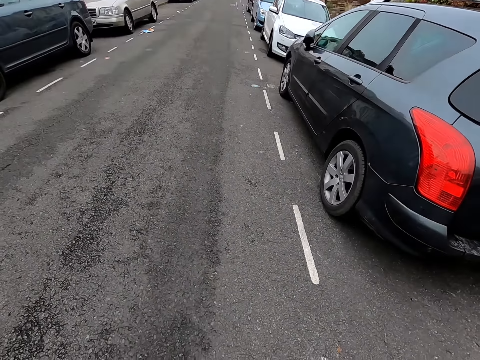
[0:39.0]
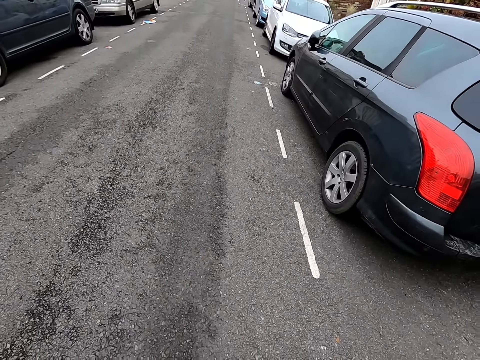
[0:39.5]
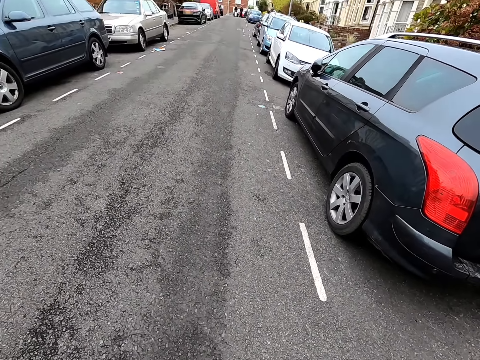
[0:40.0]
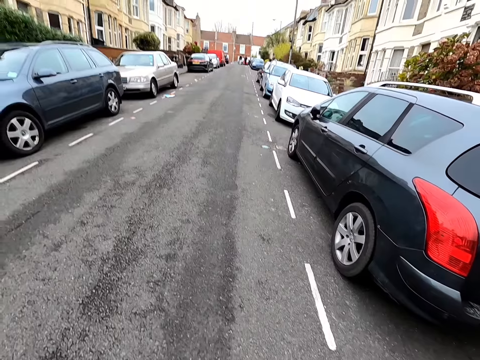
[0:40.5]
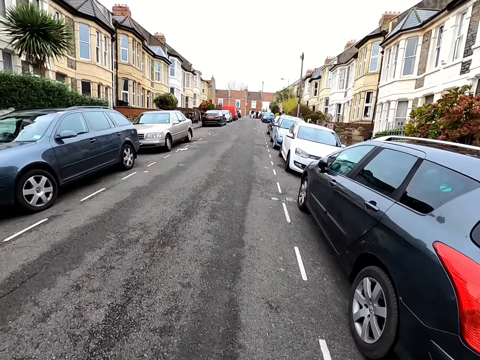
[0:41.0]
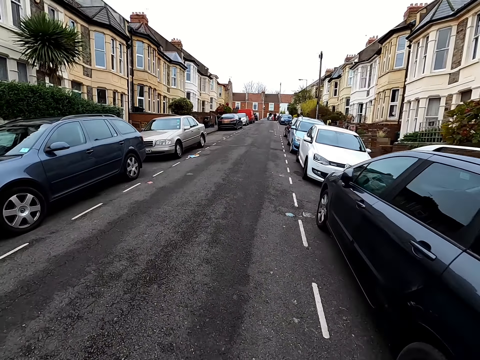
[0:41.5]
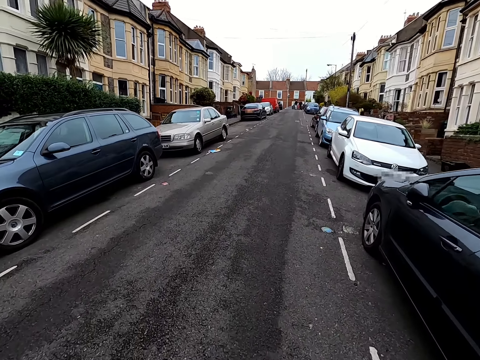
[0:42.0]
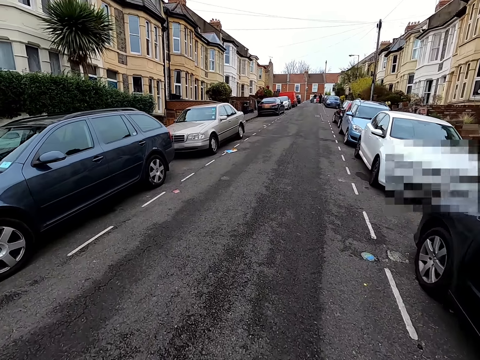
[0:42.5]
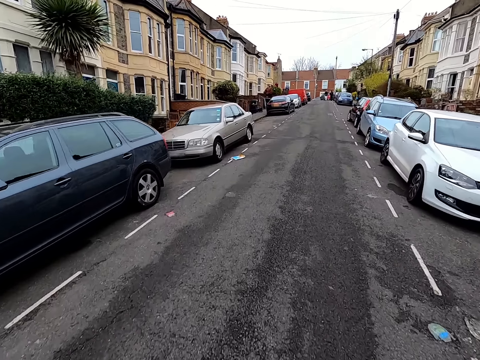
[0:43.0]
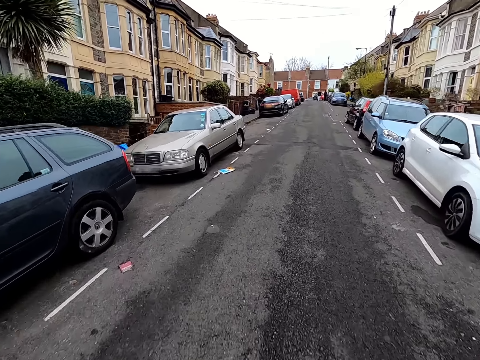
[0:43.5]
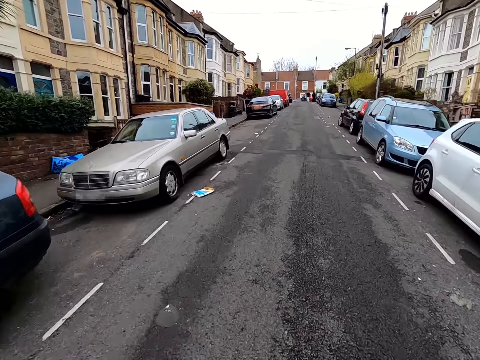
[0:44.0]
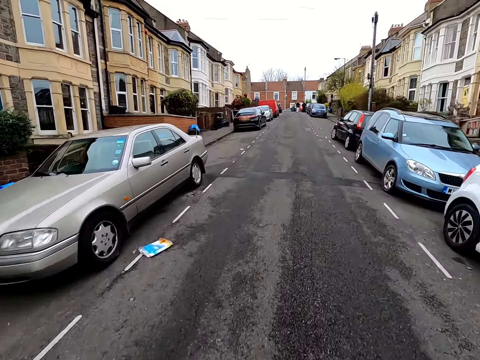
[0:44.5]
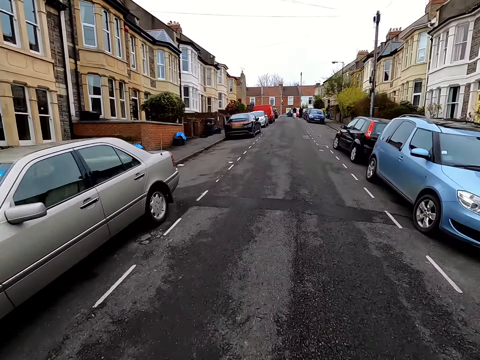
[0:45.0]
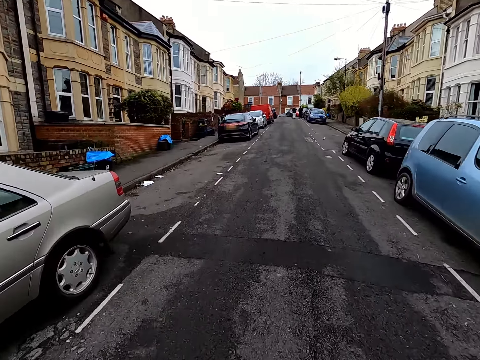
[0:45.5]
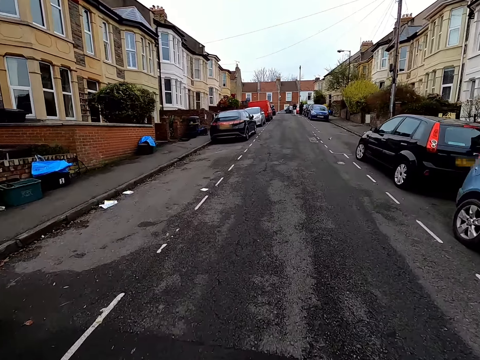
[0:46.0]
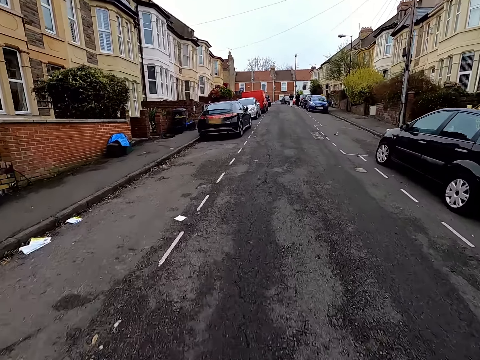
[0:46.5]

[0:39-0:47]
The camera wearer rides a bicycle along a road.

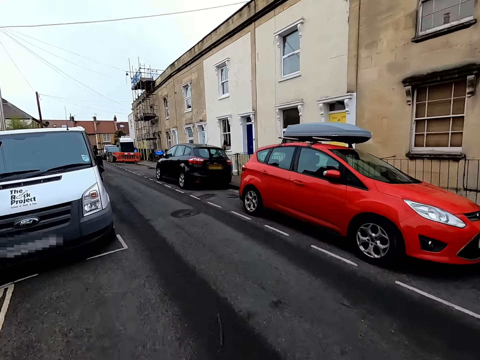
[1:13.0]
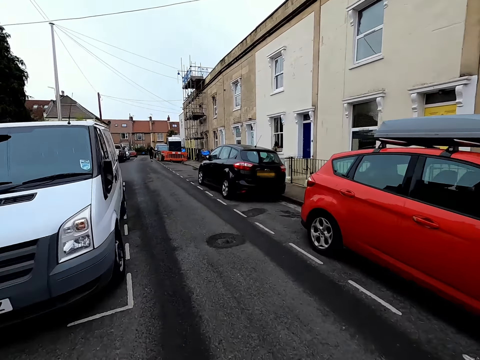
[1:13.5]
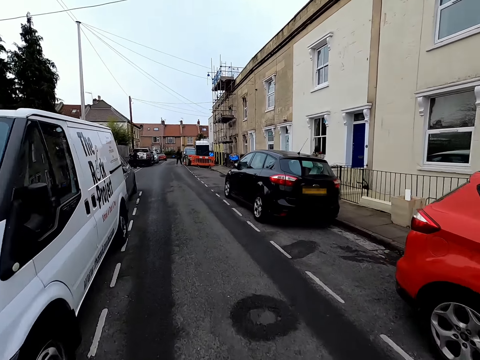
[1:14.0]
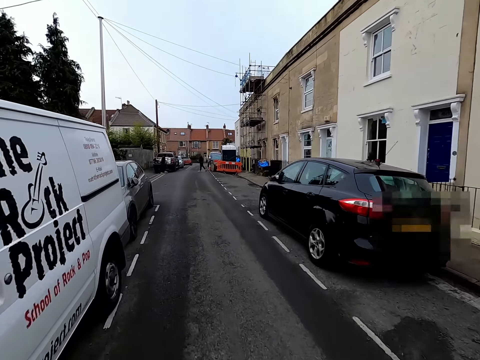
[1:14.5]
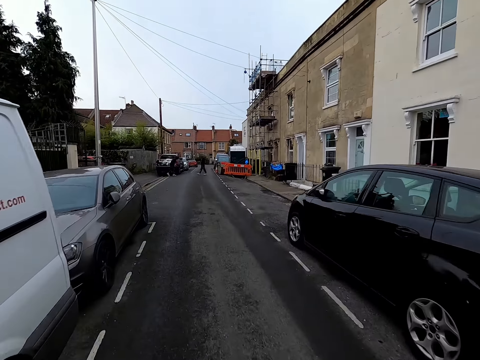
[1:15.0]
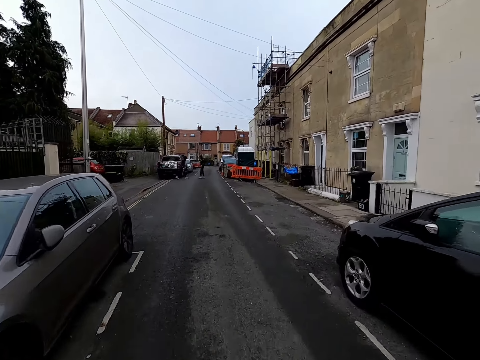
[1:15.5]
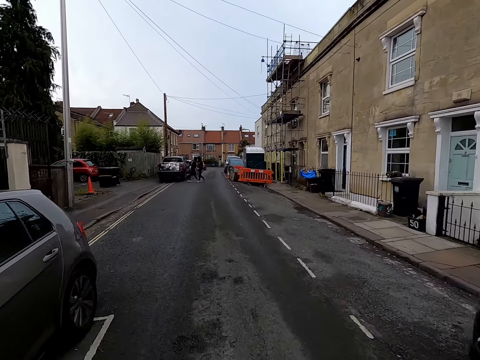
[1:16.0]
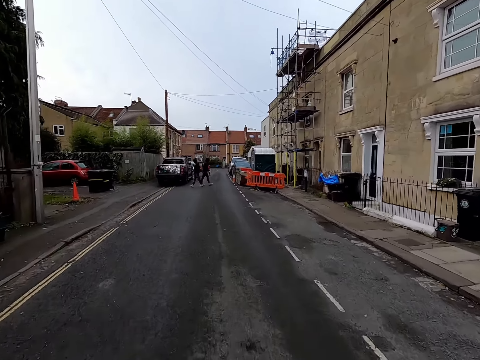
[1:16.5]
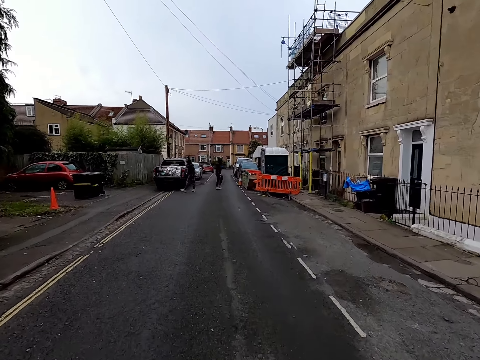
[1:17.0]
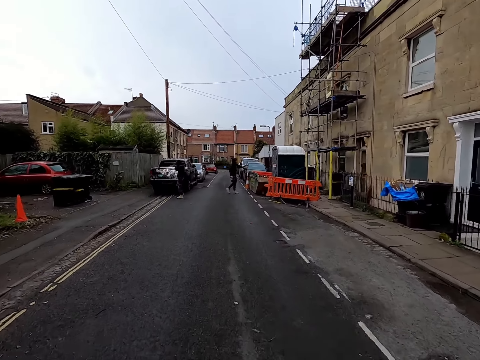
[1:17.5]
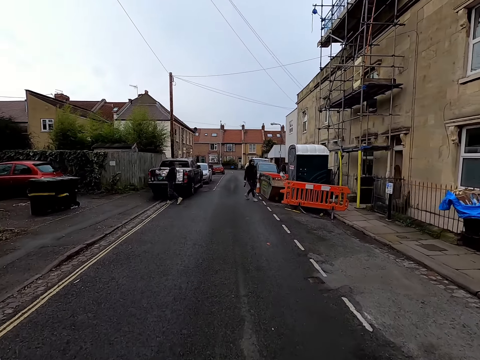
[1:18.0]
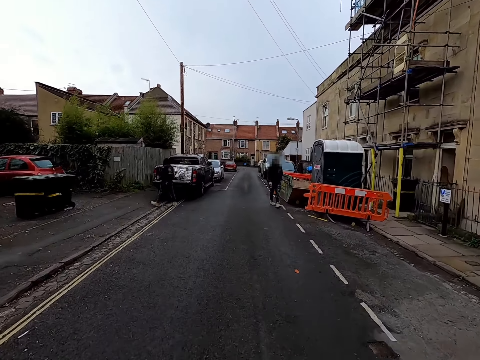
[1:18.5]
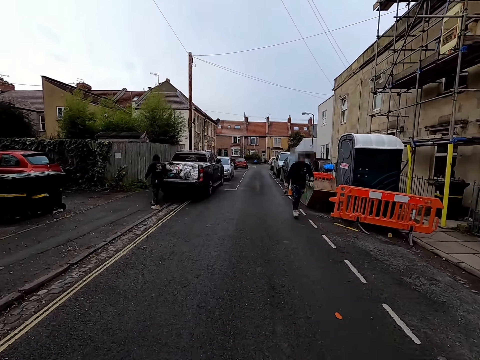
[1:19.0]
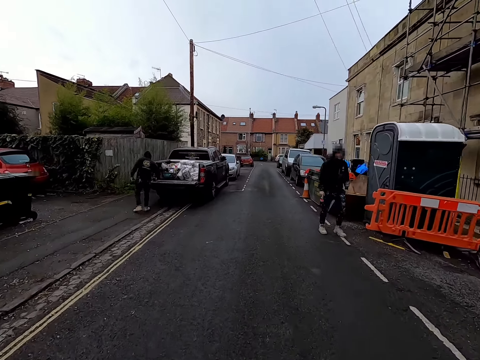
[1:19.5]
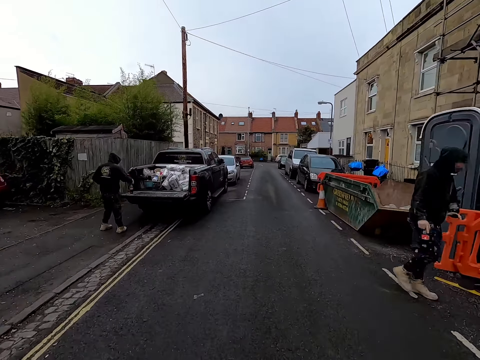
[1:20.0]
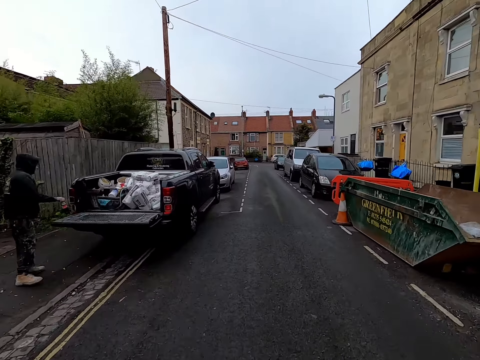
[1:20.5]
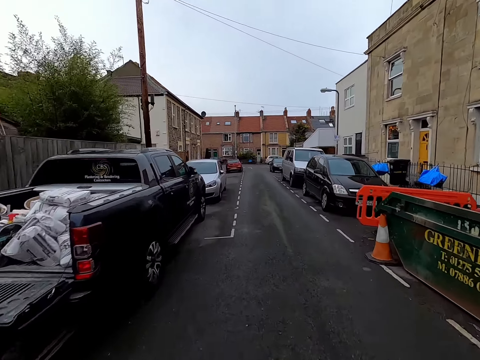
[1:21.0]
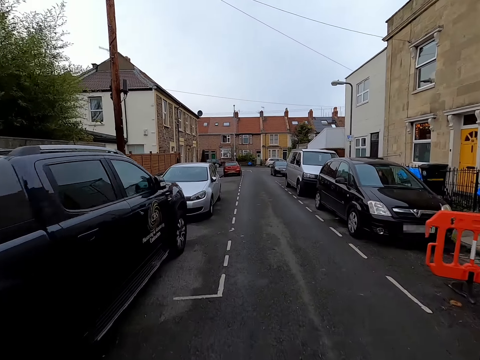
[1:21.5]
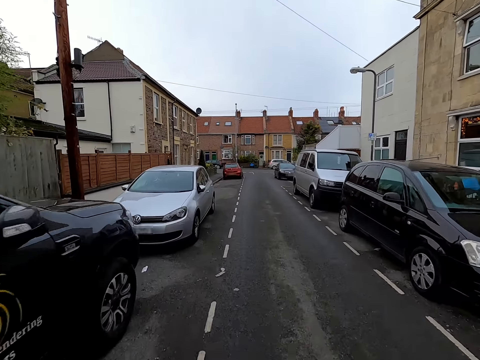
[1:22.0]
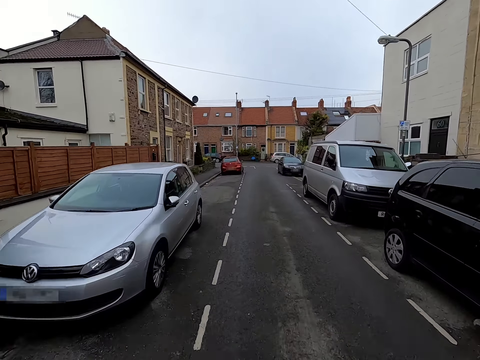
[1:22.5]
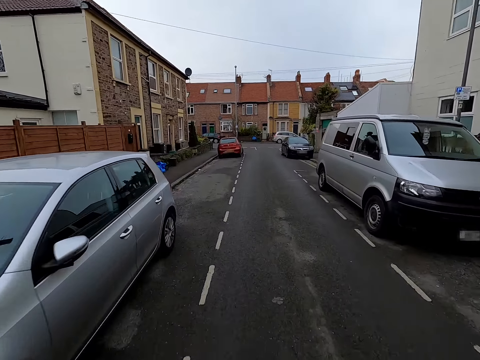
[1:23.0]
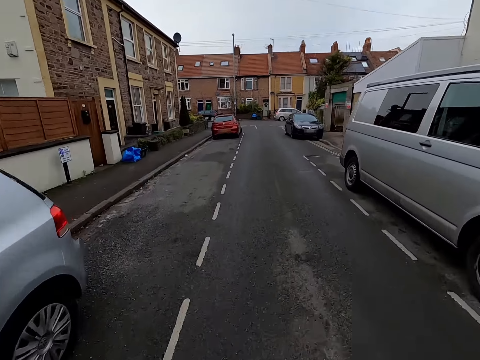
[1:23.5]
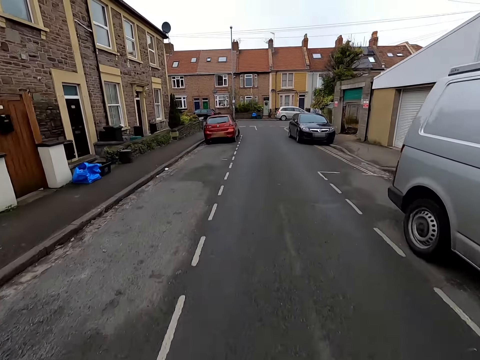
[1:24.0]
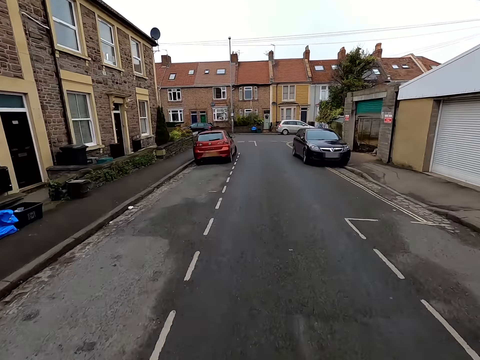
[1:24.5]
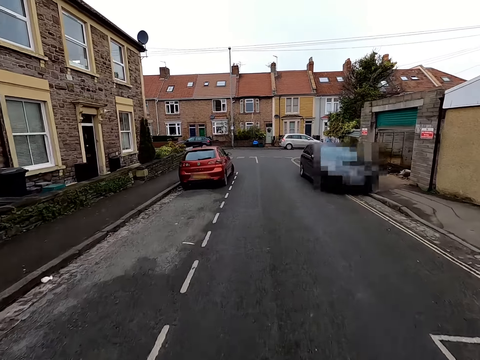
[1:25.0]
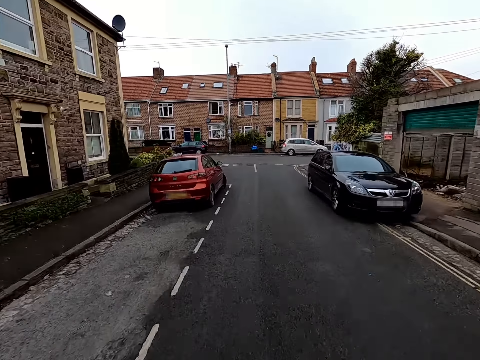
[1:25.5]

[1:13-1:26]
A man crosses the road. Another man crosses the road. The other man throws a poly bag into a large garbage bin with his left hand. The first man picks up a bottle of soda from the tailgate of a pickup truck with his right hand.

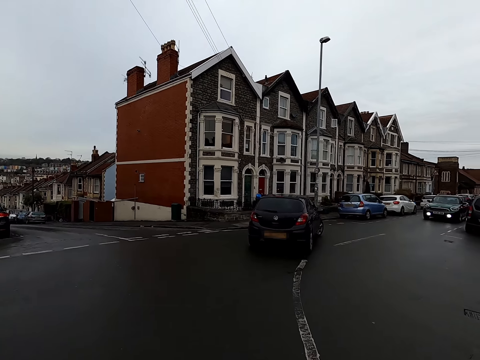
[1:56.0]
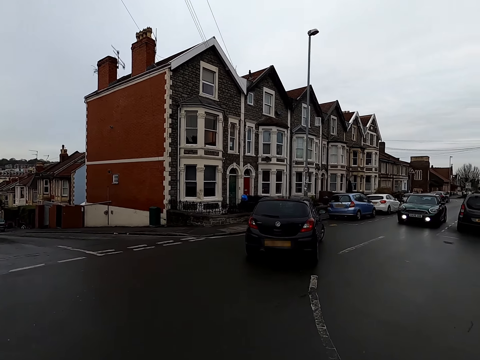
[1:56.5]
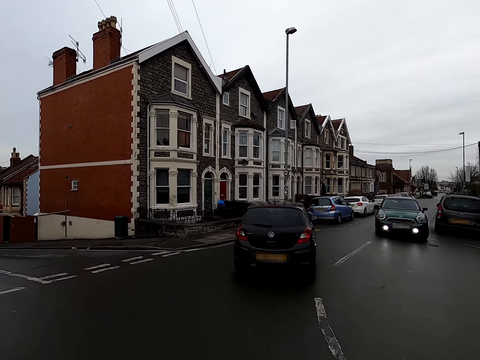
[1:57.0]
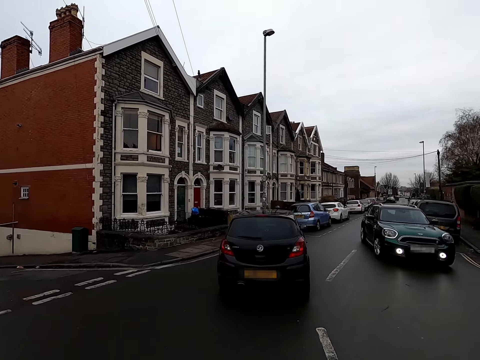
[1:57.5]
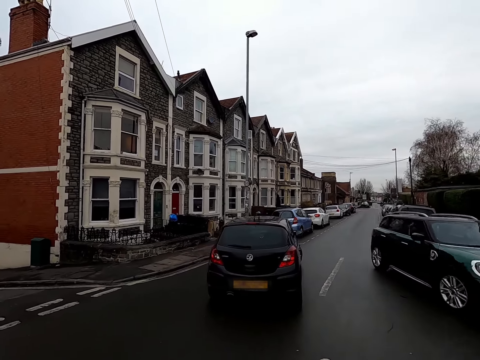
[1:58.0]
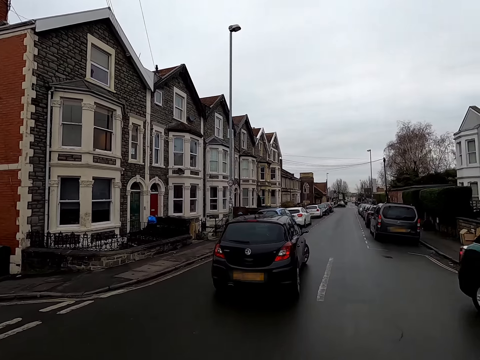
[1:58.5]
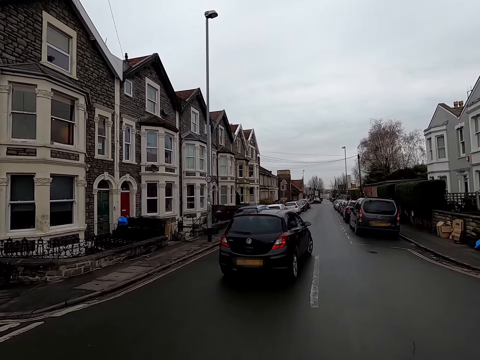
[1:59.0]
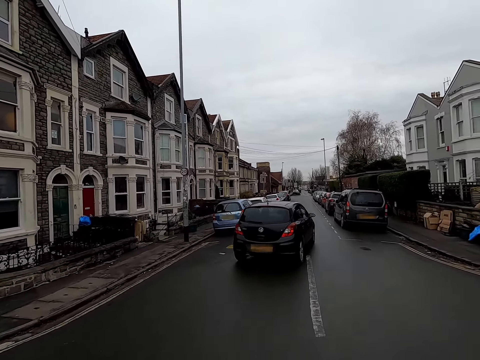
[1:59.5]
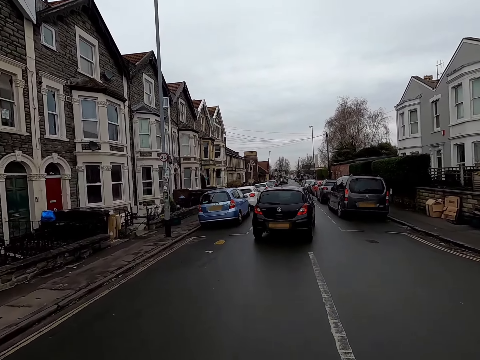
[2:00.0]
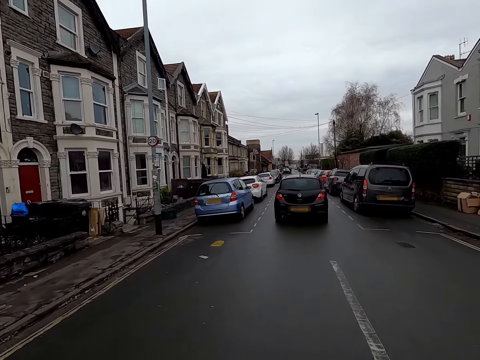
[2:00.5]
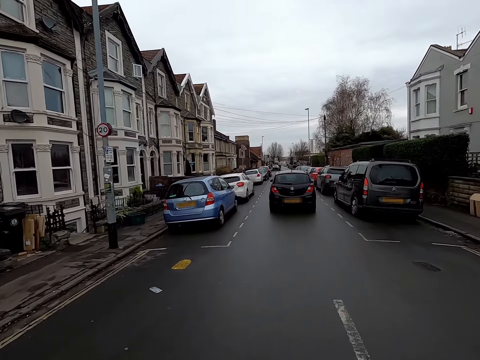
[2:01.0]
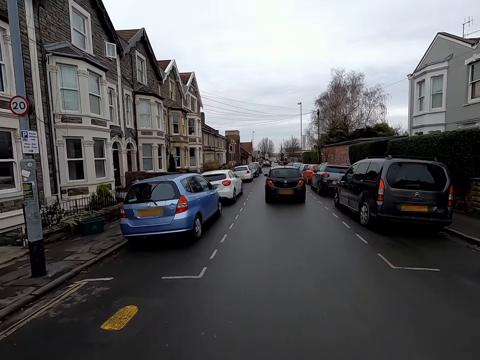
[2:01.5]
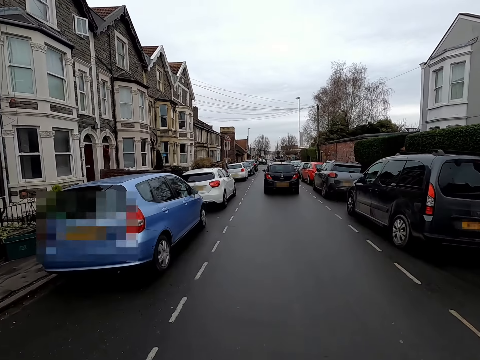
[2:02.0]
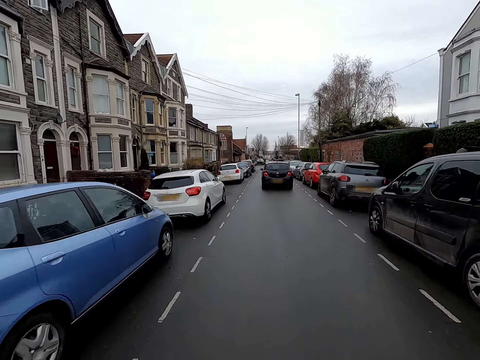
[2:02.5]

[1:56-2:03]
A black car drives past the camera wearer.
